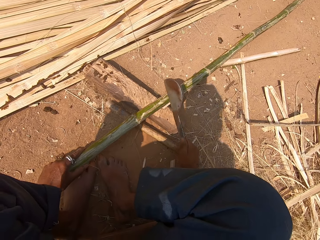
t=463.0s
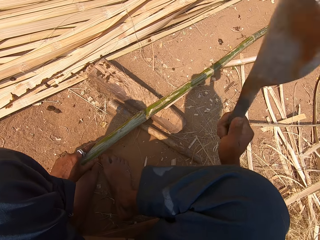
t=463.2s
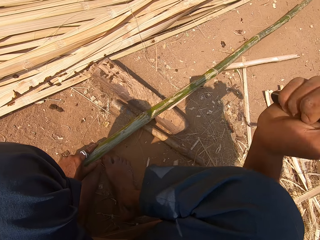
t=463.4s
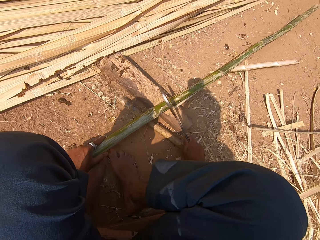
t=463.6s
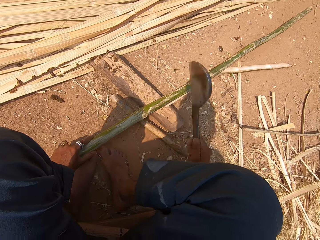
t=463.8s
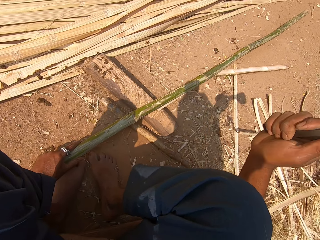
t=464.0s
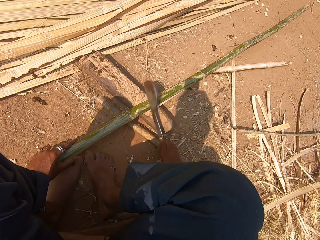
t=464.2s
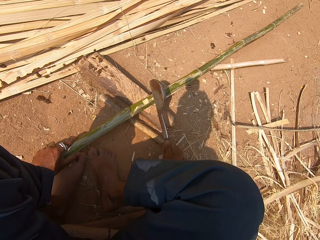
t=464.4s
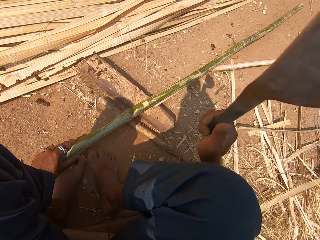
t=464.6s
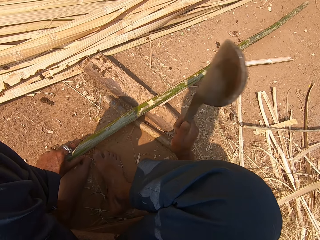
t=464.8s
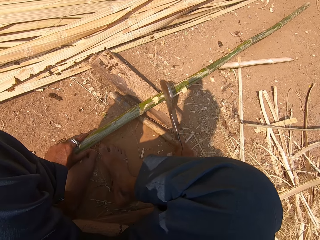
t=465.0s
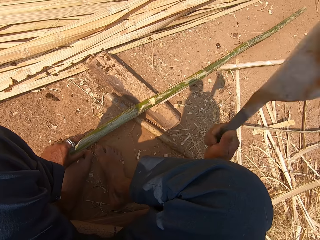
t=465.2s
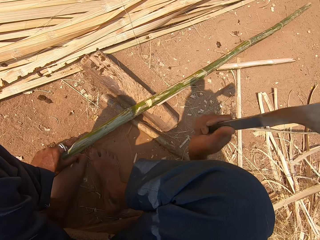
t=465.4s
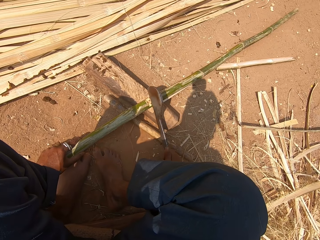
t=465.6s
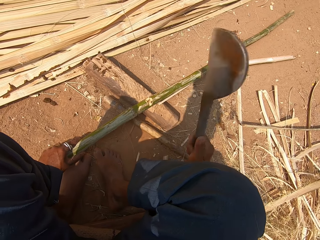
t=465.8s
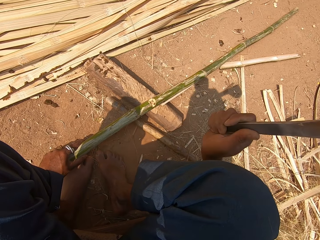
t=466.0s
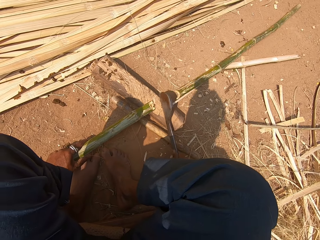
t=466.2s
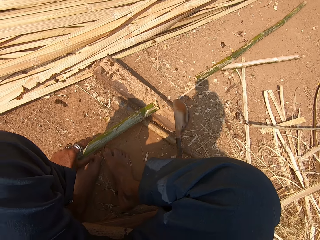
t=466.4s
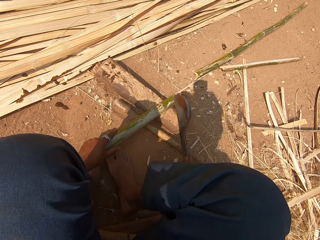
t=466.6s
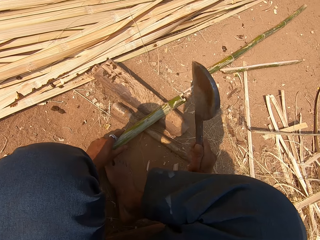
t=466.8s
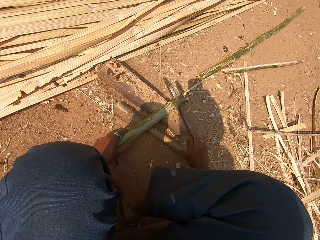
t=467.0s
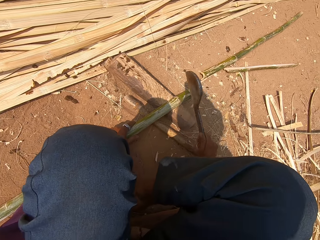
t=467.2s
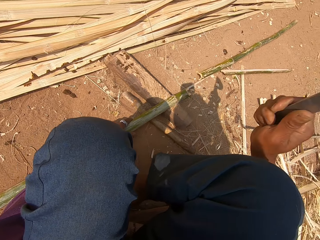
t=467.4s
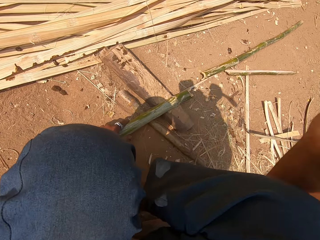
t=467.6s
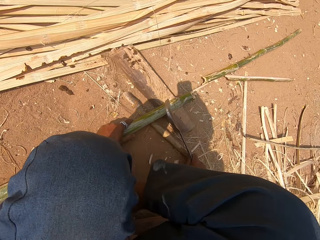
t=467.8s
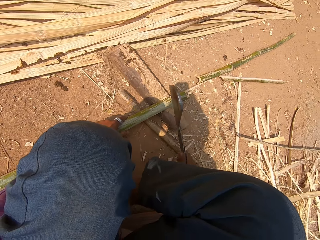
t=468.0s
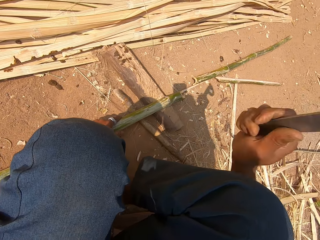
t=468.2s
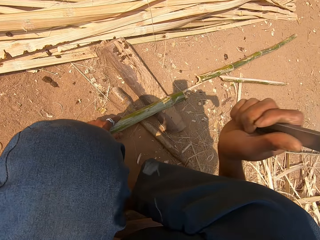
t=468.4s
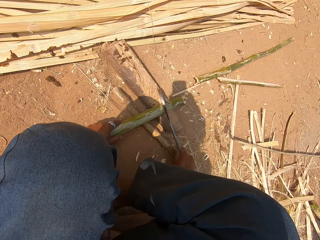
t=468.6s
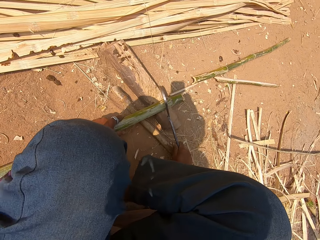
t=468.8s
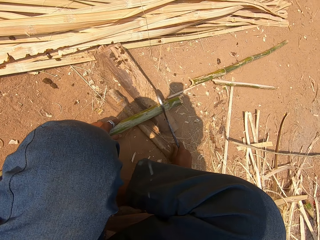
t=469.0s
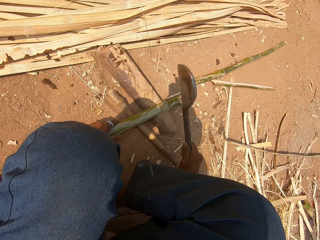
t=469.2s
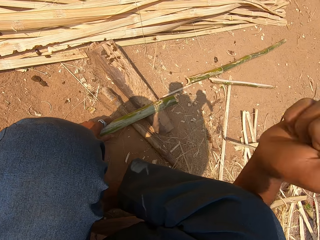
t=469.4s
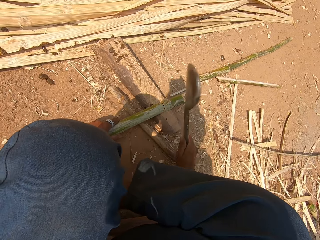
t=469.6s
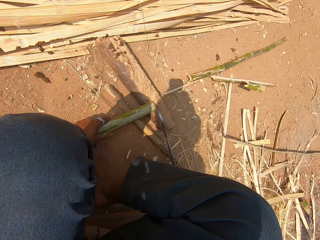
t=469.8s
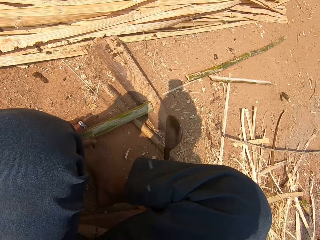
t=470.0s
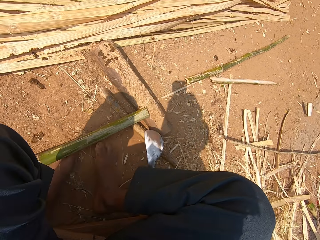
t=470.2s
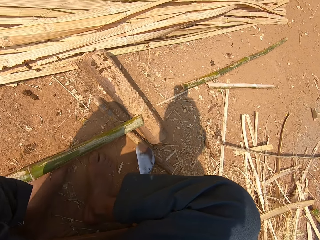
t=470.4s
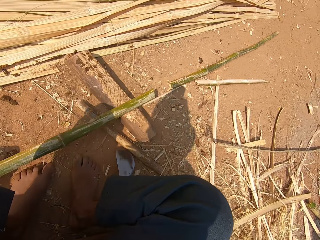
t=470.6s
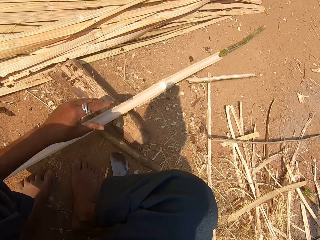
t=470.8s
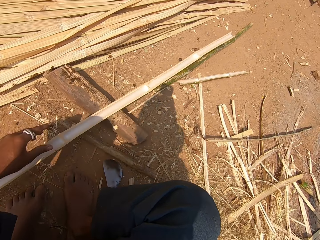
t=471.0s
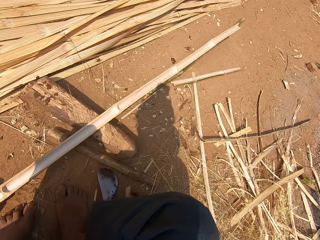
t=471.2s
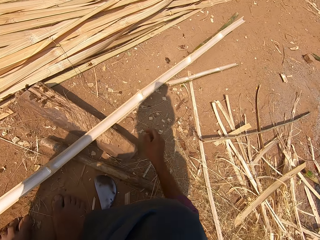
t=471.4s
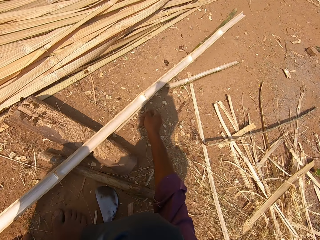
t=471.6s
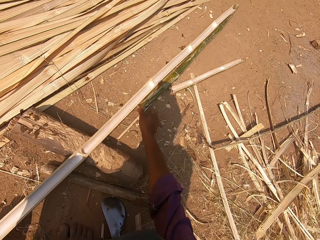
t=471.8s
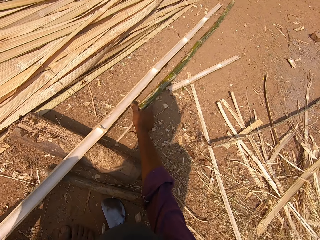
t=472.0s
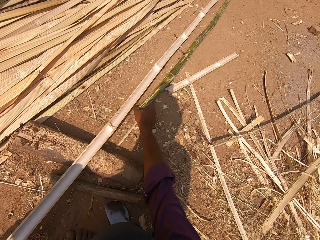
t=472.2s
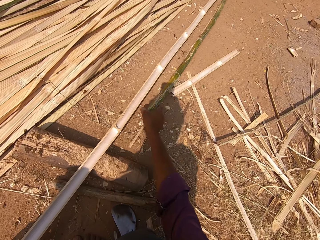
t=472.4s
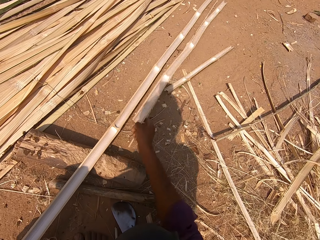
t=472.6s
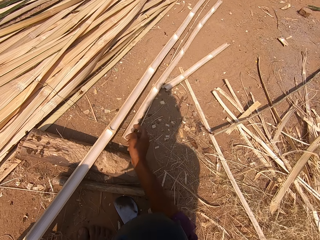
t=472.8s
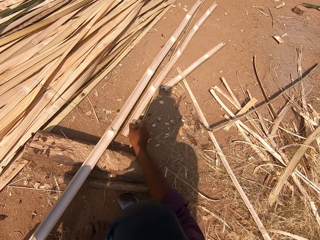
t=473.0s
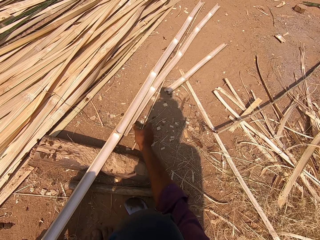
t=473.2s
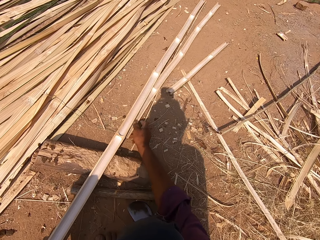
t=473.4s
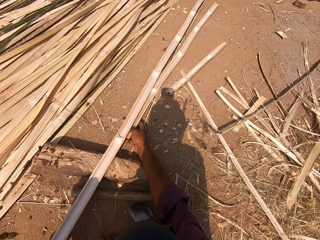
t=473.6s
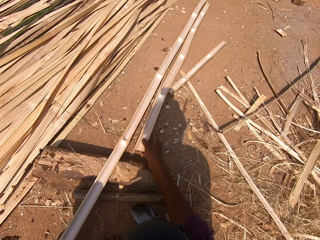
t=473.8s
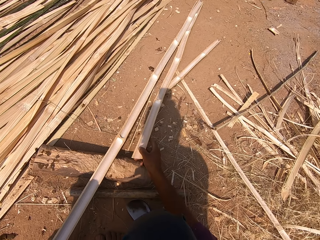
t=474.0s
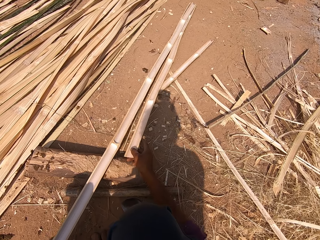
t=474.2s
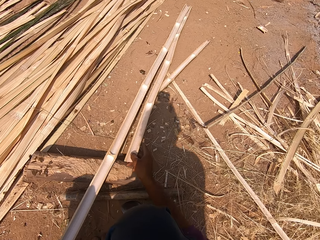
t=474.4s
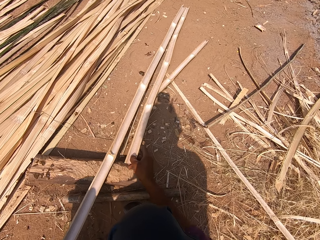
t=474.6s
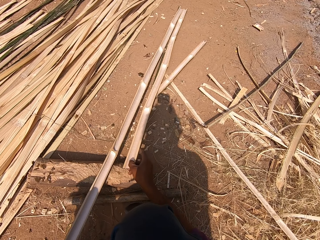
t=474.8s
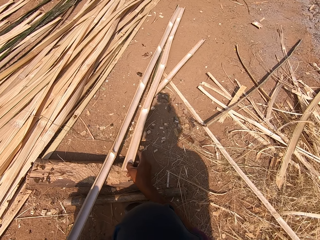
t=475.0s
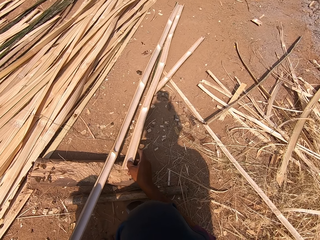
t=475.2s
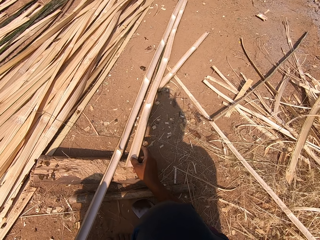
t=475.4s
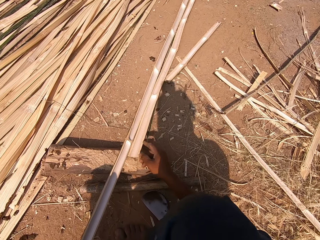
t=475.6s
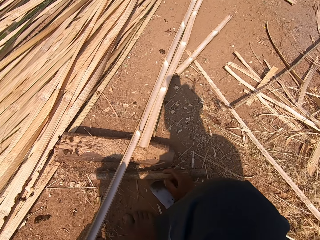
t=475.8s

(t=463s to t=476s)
The camera wearer pushes the bamboo stick. They pull the bamboo stick. They take the cut bamboo stick. They measure the bamboo stick.

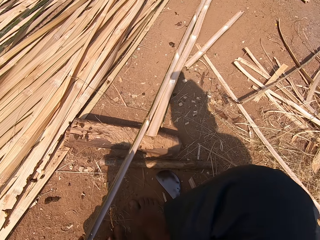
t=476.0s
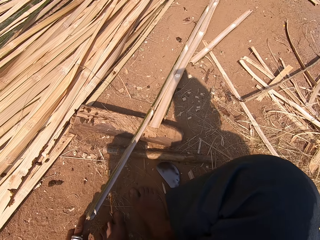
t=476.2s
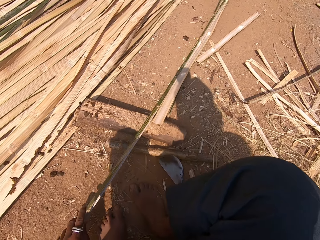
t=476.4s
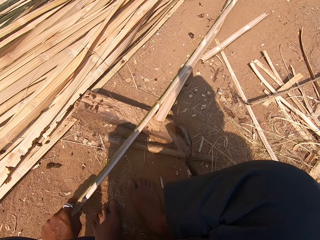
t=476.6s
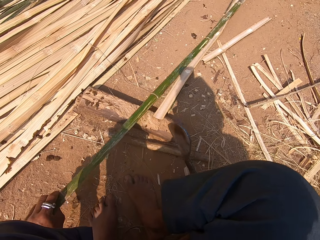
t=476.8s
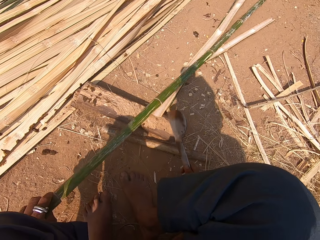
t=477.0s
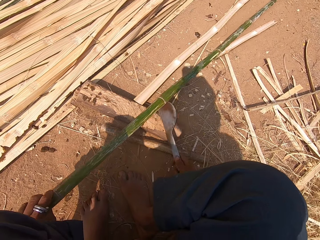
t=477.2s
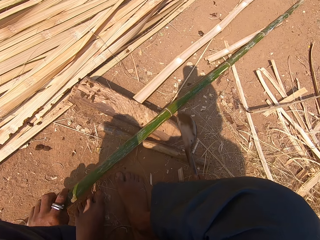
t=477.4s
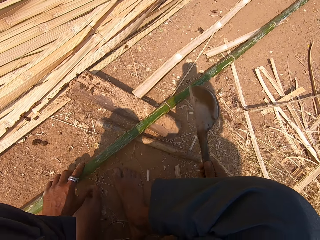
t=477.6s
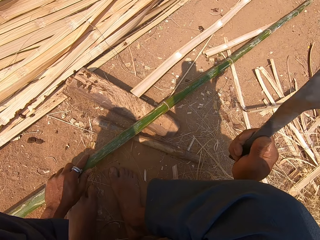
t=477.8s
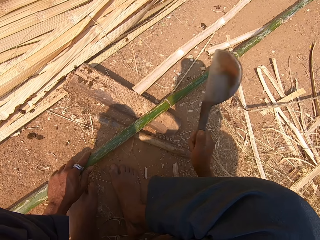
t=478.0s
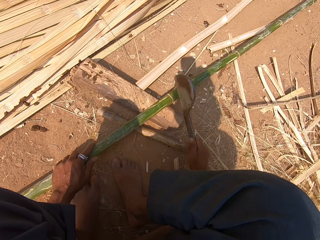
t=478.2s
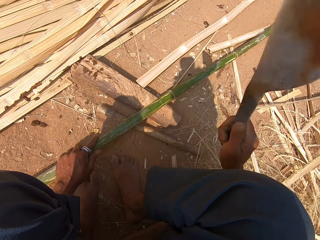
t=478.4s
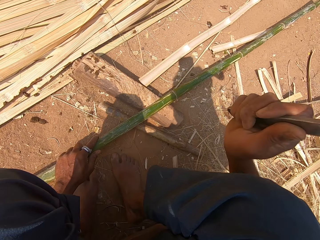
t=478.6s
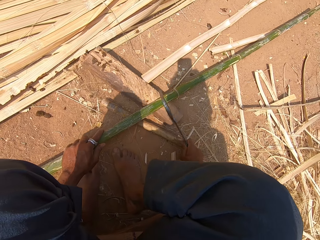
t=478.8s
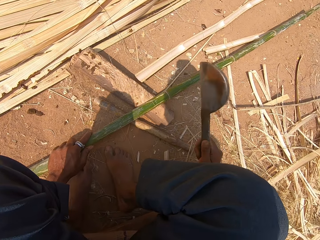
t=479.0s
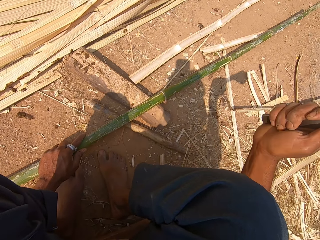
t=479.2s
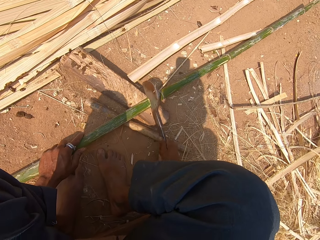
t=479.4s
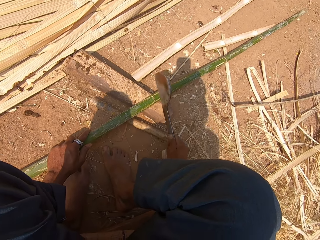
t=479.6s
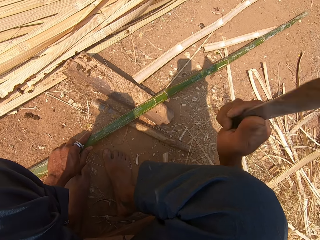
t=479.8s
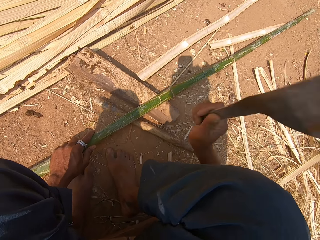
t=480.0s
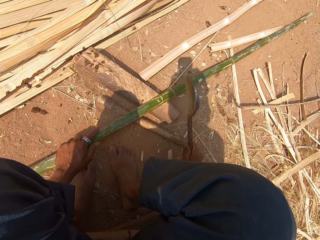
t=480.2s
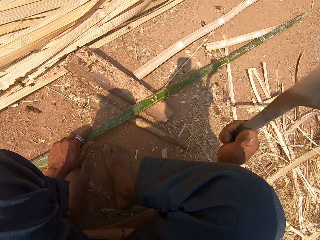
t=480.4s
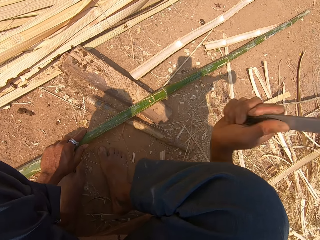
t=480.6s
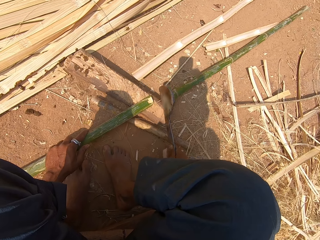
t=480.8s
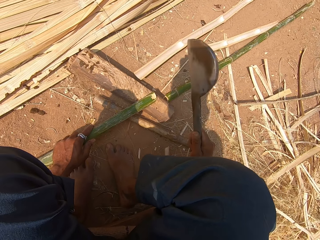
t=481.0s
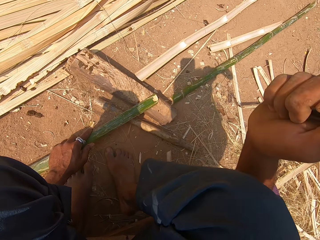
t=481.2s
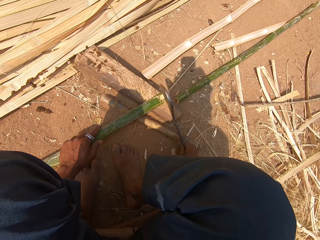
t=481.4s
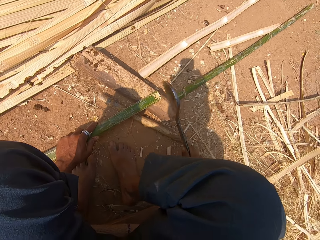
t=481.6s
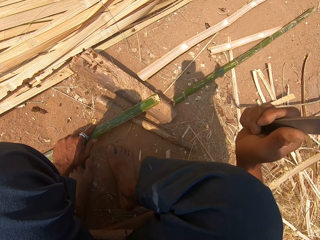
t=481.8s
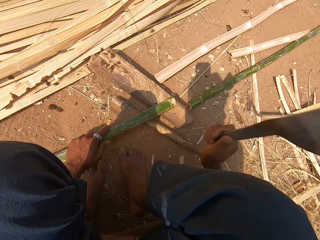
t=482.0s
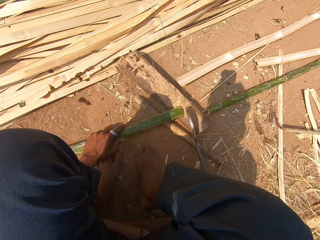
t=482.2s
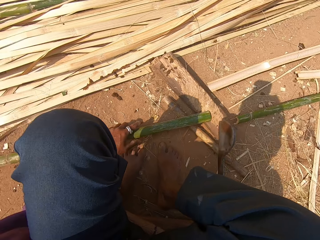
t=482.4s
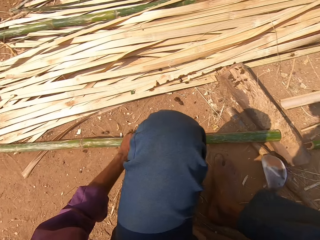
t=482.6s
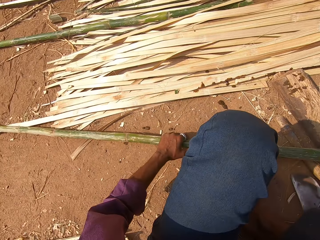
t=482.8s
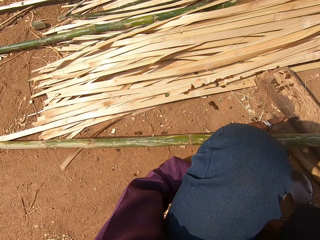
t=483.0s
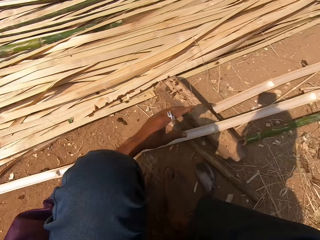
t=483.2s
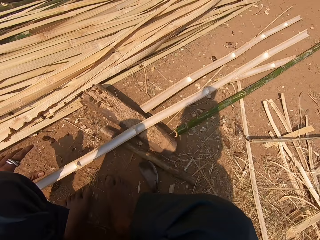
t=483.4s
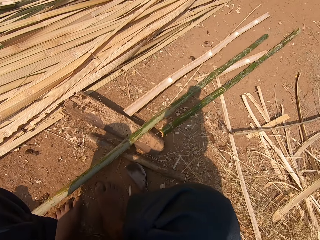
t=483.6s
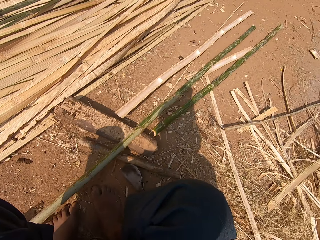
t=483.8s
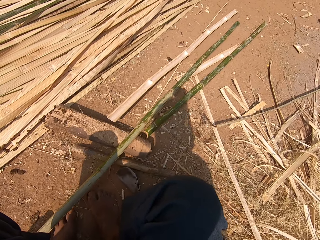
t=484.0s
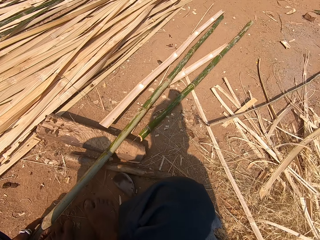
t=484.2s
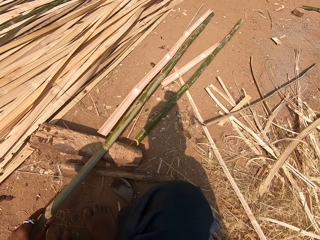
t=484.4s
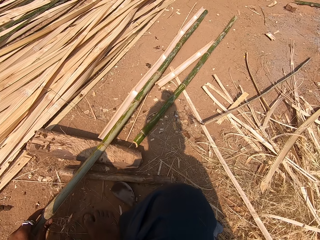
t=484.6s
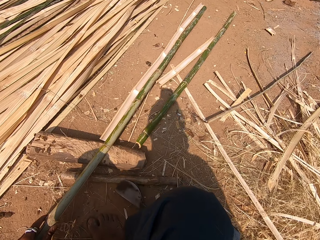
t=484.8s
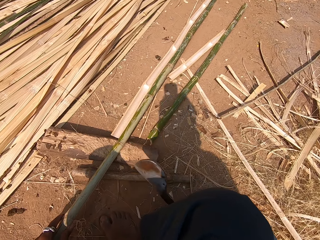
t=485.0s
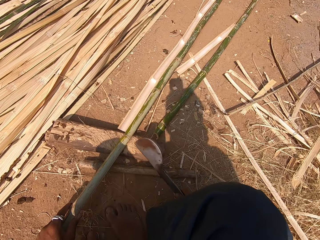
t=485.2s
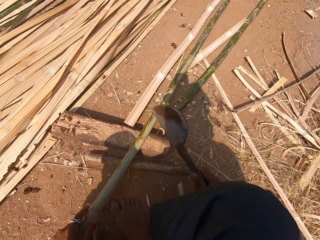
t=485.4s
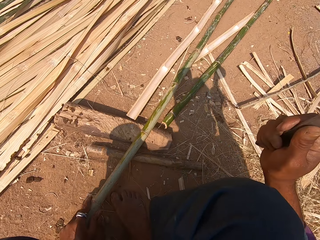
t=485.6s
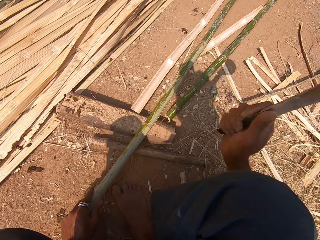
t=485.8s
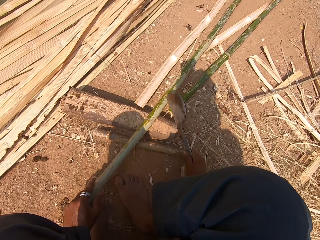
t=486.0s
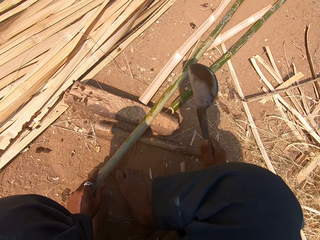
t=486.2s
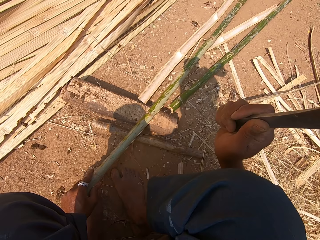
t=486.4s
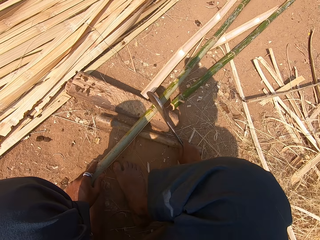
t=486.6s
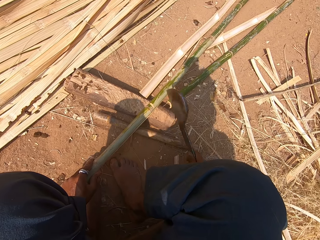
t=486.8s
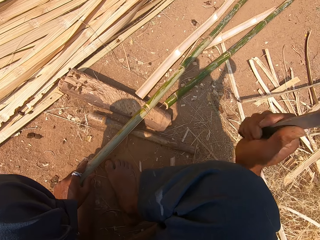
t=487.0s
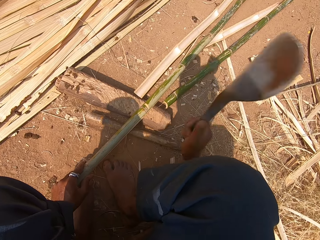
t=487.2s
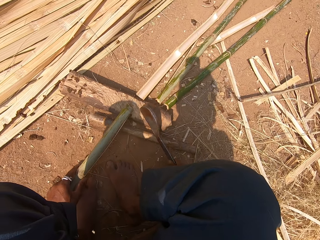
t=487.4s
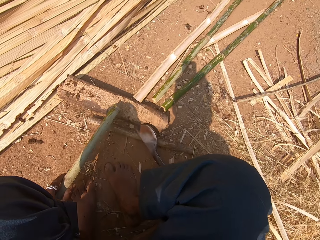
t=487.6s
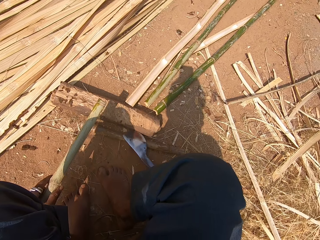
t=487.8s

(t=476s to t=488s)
The camera wearer picks up the tool or machete. They push a bamboo stick with the tool. They cut the bamboo stick with the tool. They push the bamboo stick. They pull the bamboo stick. They measure the bamboo stick. They cut the bamboo stick with the tool.
